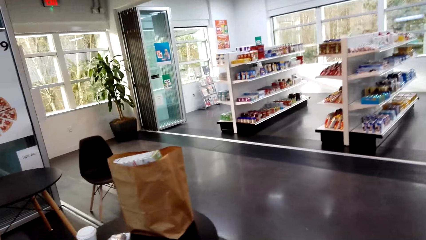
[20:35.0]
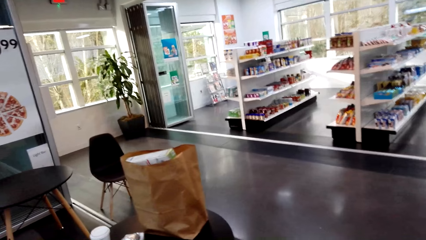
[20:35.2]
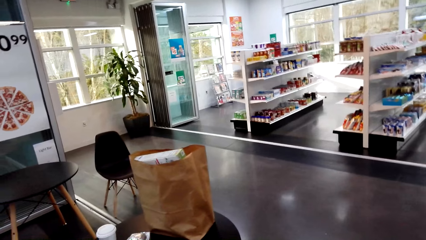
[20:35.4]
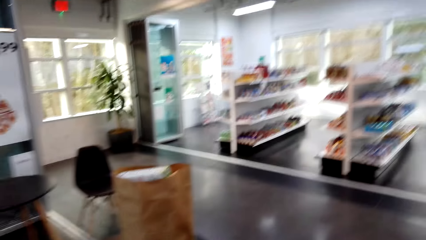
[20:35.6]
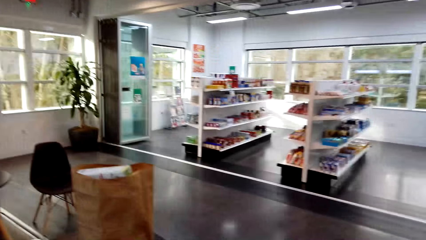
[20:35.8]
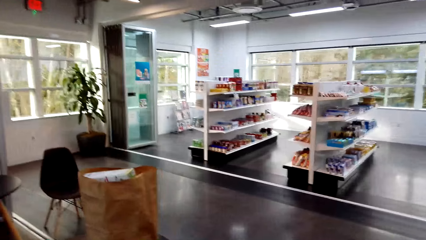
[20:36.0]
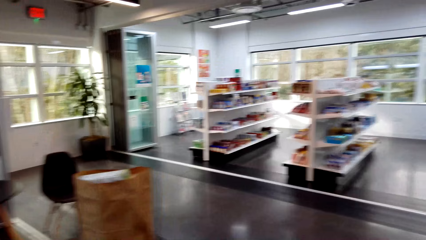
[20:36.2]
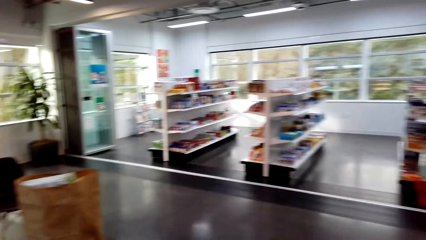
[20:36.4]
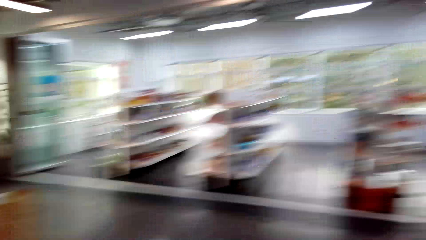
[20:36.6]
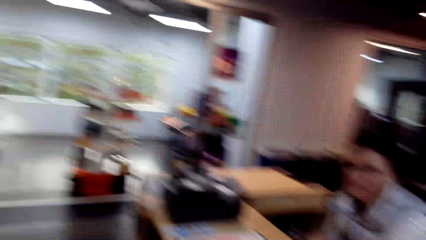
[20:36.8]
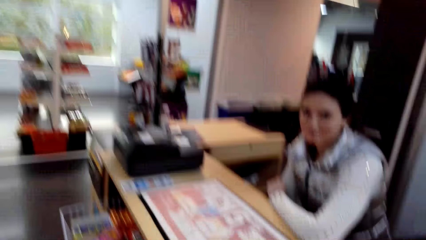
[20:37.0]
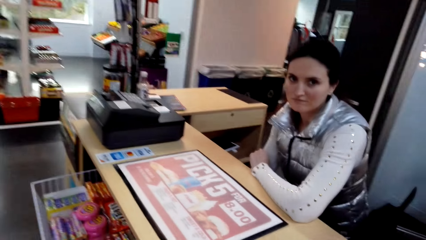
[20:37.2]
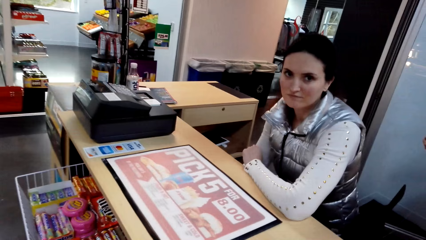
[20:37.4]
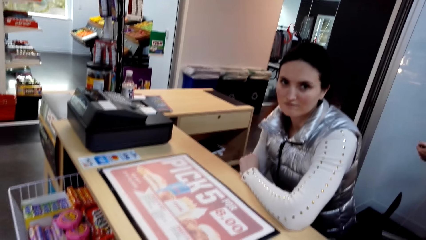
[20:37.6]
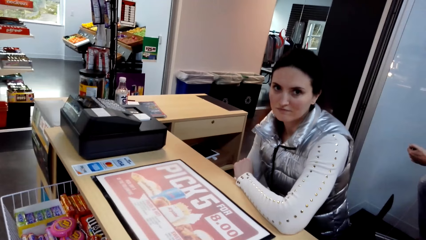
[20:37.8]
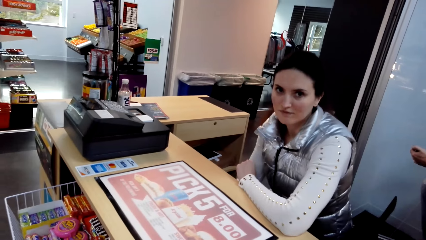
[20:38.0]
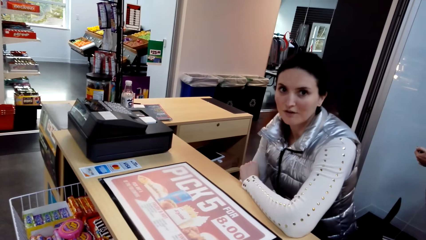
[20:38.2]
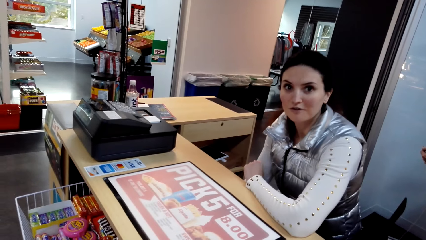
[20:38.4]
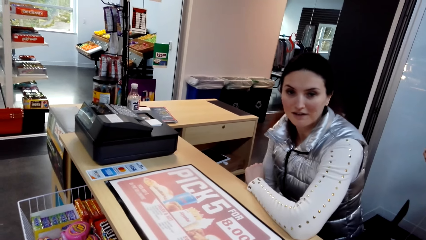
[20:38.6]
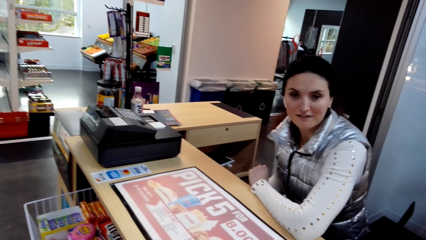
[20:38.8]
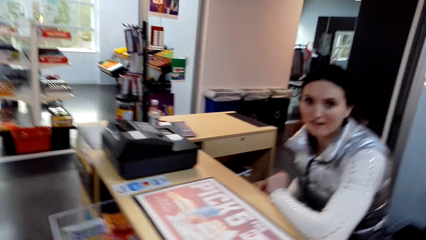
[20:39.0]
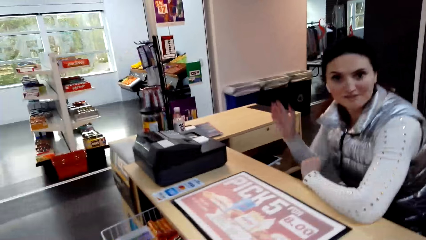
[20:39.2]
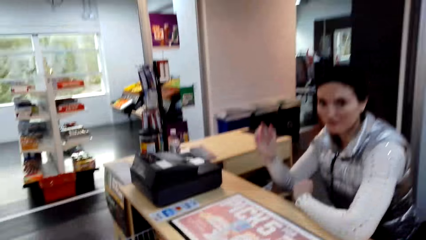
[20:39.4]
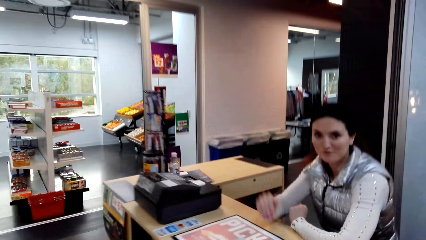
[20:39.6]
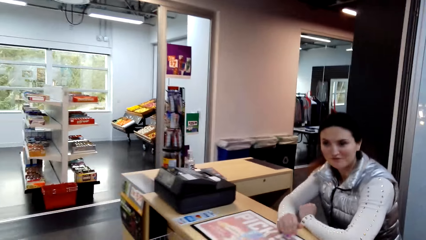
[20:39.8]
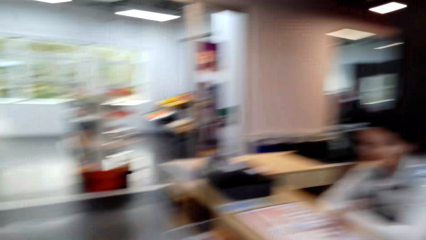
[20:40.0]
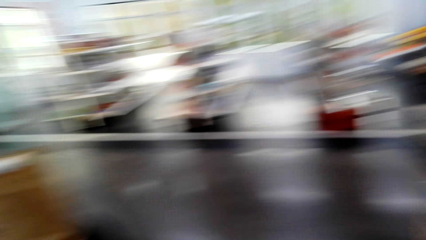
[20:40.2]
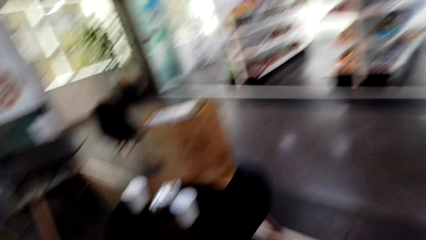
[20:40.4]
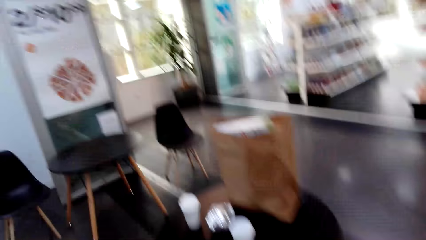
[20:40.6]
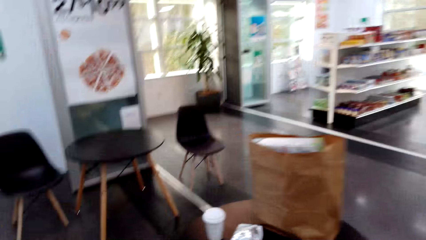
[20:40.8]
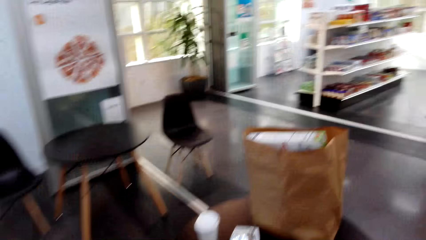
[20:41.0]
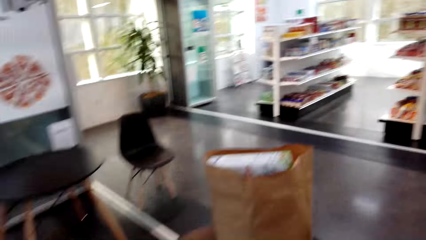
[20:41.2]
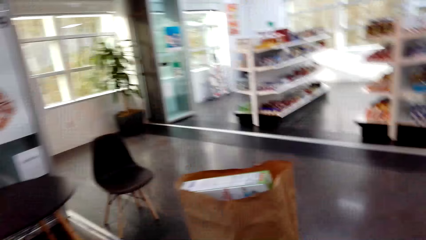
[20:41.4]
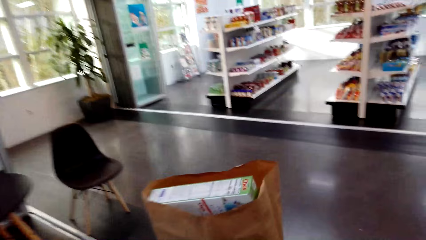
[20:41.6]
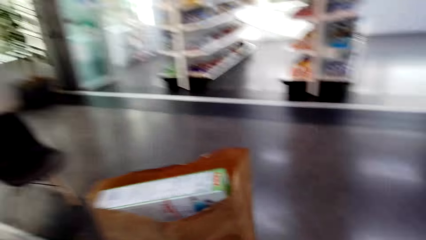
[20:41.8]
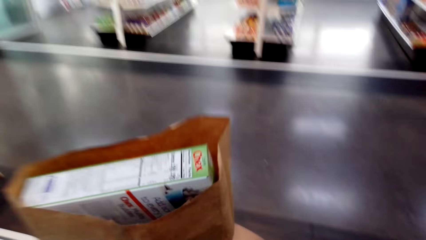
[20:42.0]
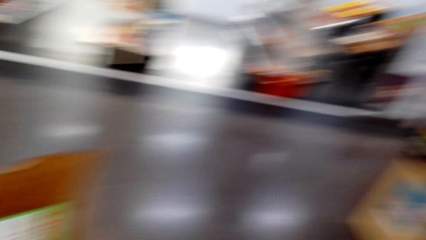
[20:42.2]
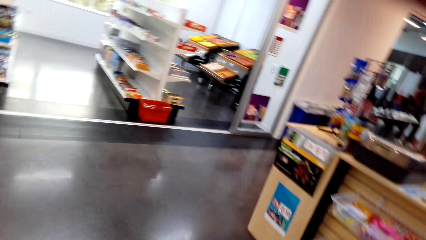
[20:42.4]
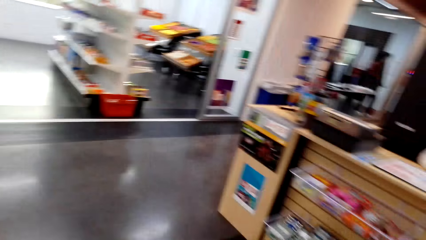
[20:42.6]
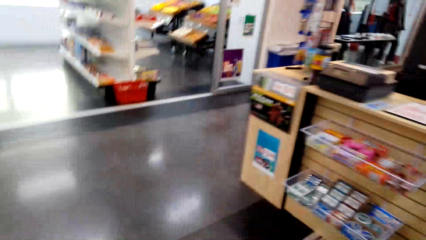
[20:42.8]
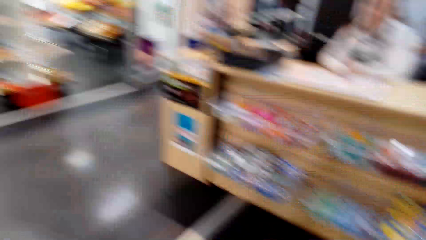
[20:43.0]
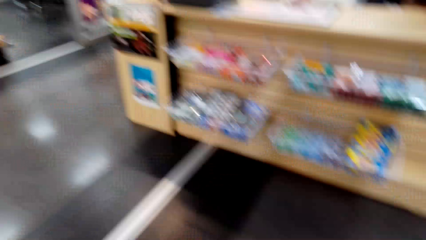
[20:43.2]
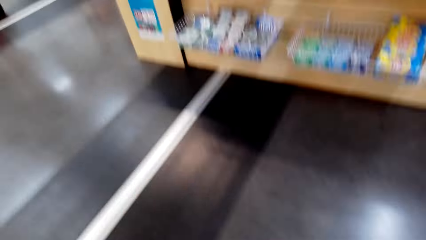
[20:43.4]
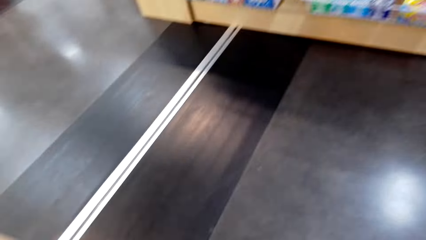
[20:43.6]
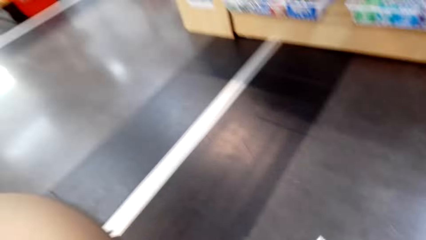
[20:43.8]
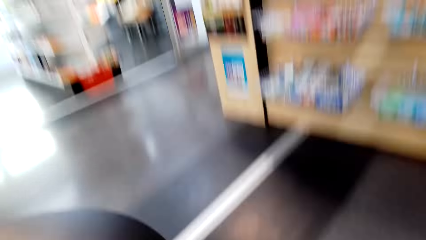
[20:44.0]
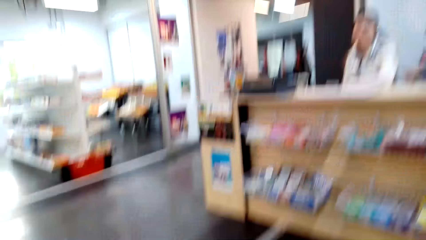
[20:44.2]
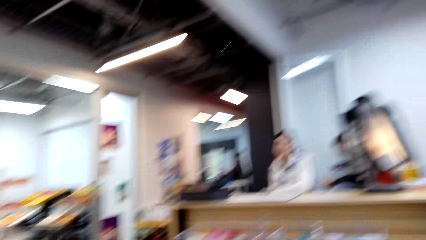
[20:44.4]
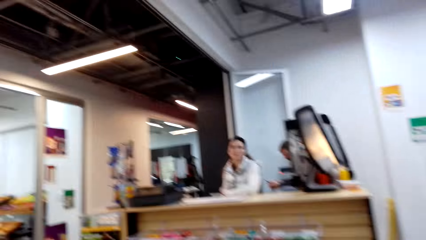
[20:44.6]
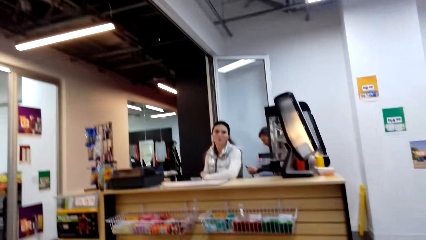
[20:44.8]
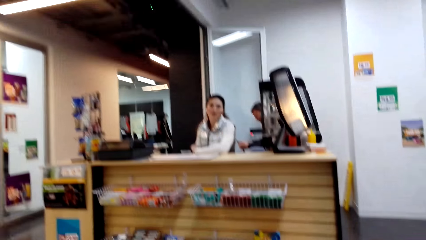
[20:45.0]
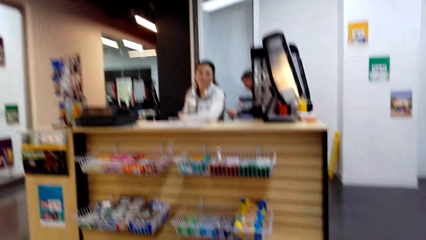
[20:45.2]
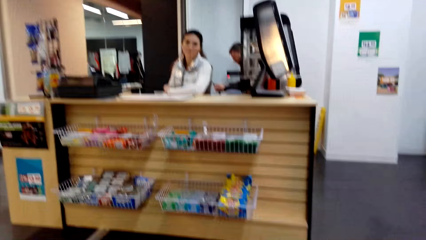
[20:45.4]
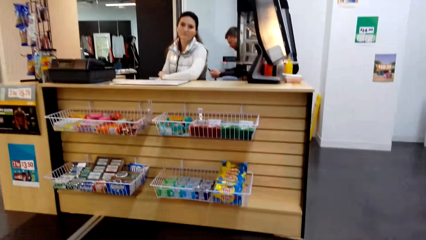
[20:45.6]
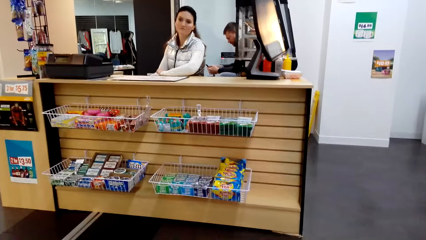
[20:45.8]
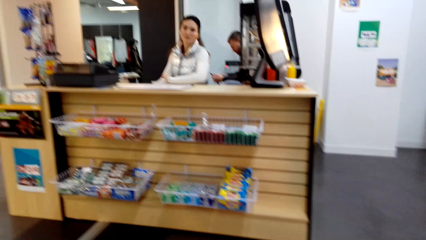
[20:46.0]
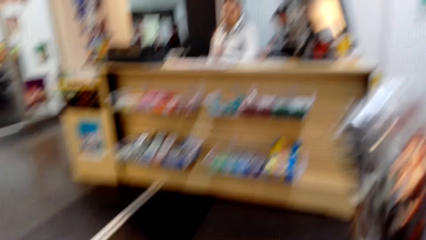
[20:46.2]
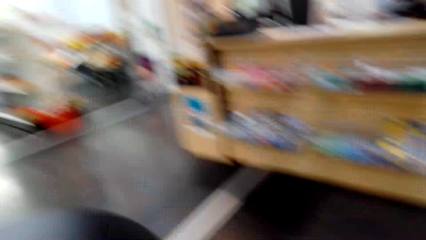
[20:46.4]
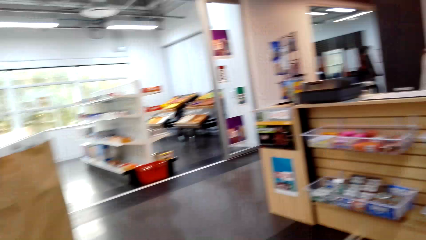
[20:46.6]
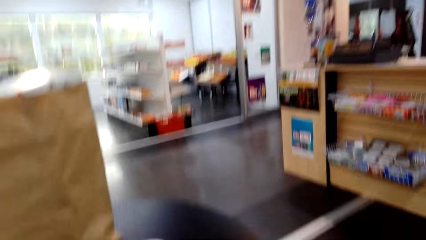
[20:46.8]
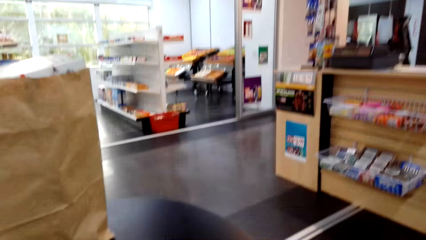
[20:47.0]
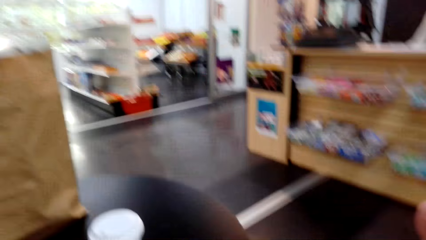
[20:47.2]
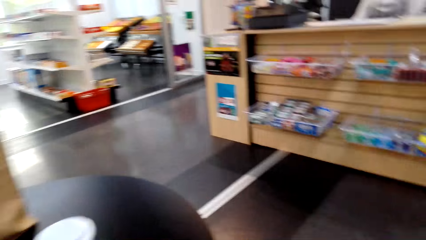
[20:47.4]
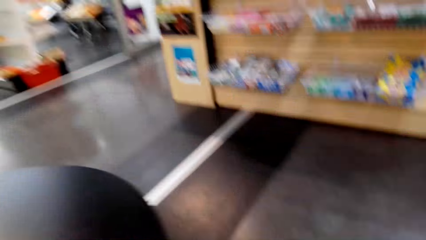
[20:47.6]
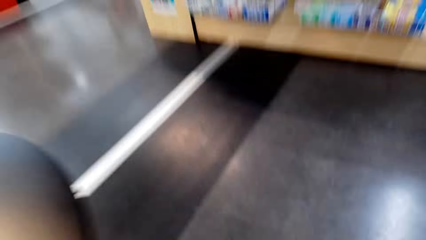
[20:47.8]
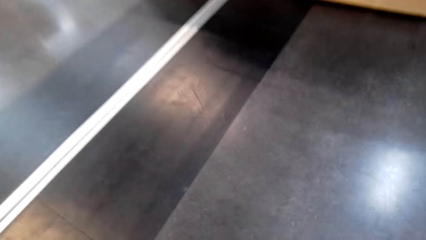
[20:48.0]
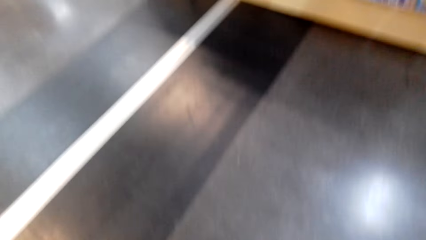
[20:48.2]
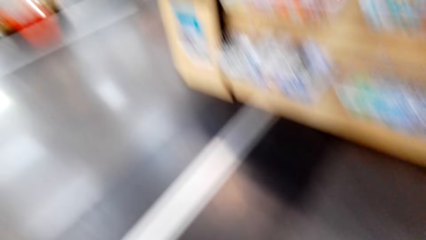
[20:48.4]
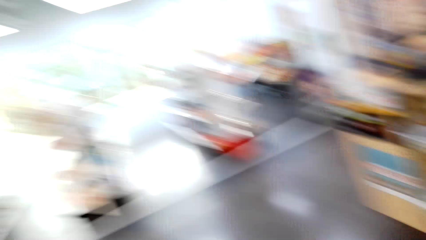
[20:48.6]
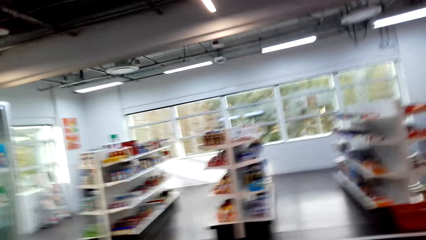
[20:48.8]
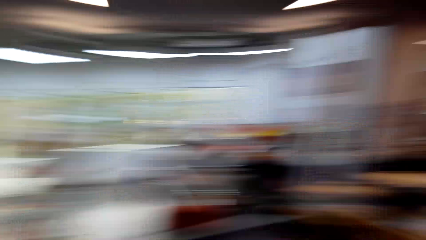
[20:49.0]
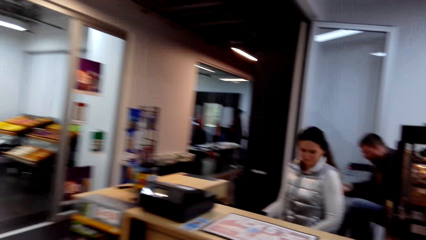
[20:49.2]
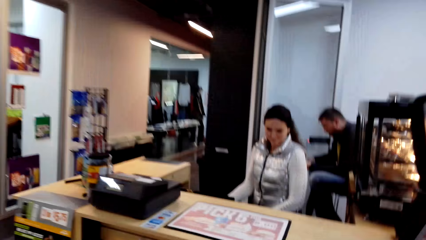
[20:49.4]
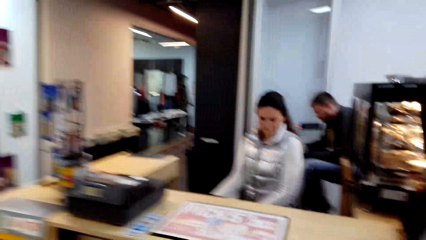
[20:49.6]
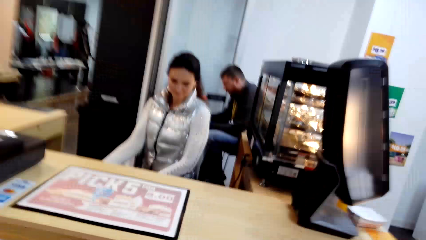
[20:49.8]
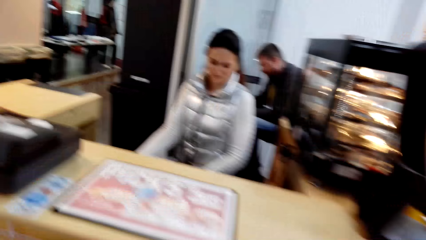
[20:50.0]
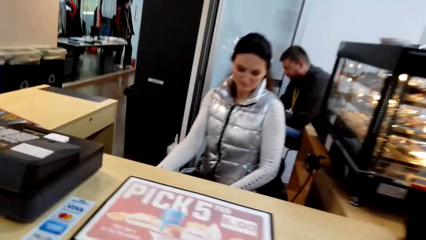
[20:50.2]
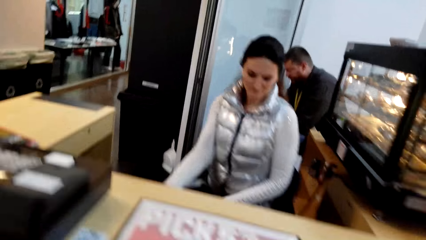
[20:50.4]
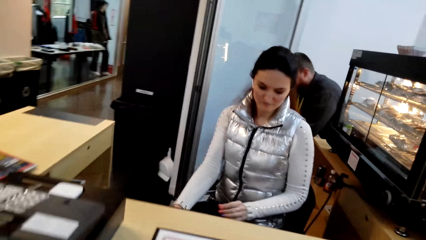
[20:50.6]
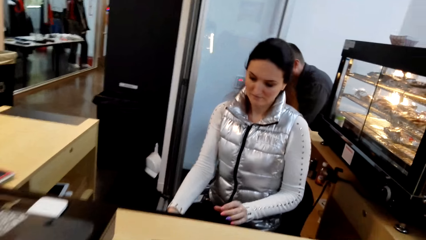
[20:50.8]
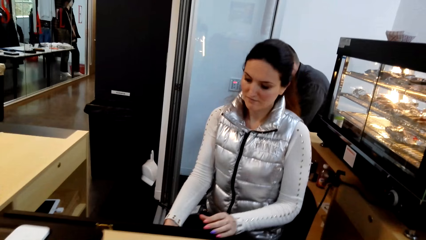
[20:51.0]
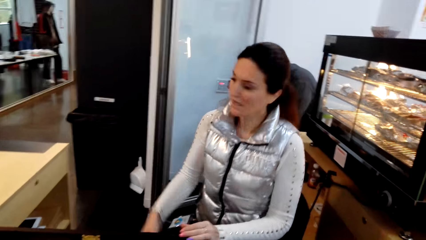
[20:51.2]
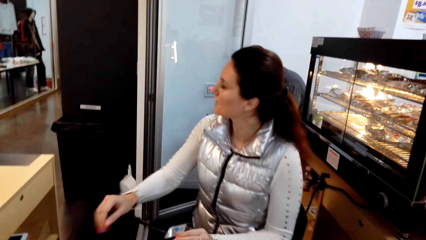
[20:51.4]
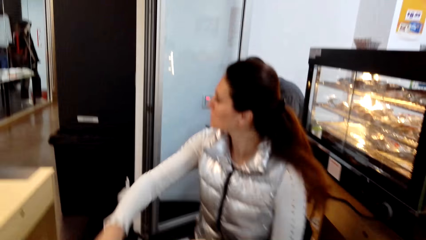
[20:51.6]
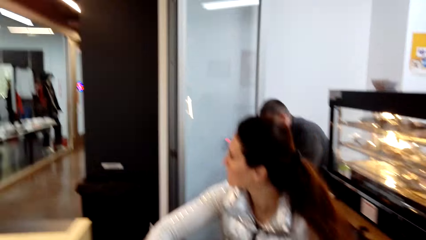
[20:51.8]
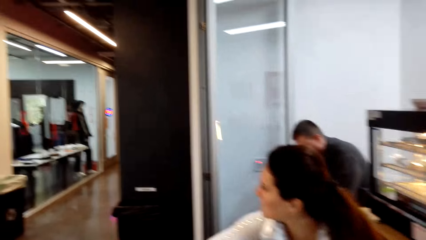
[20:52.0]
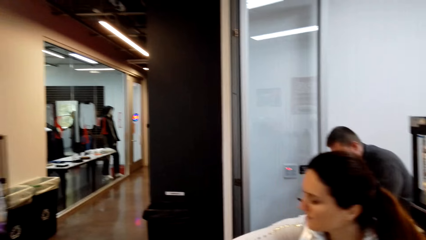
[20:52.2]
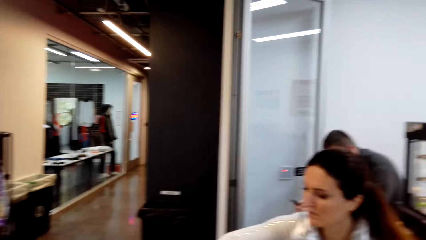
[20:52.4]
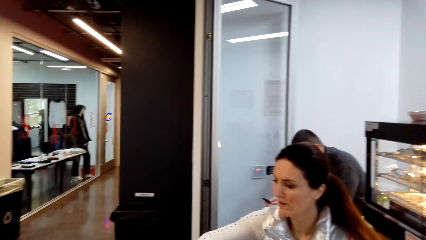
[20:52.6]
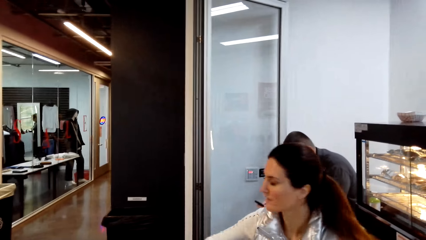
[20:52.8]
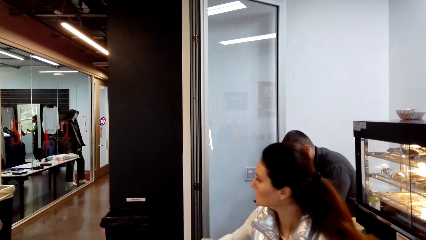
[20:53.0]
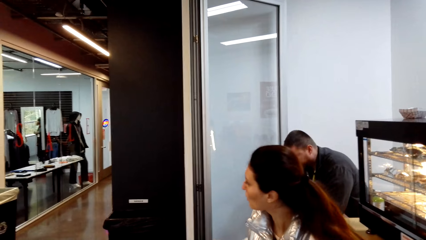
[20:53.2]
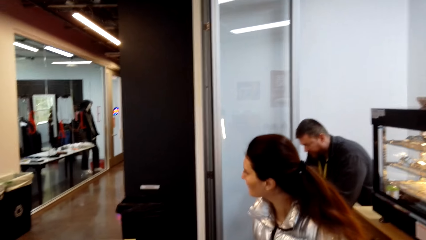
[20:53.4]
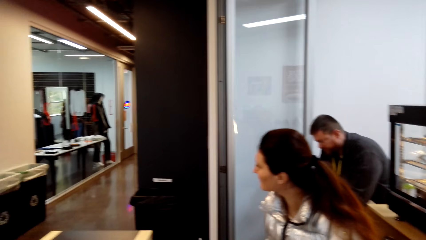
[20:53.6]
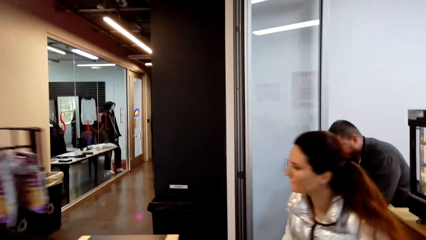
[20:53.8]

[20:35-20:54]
The camera wearer walks around. They look at a lady. The lady rests a hand on the counter. The camera wearer moves around. They move around again. The lady lifts a hand.
